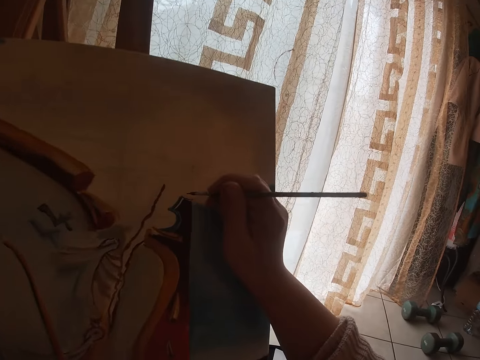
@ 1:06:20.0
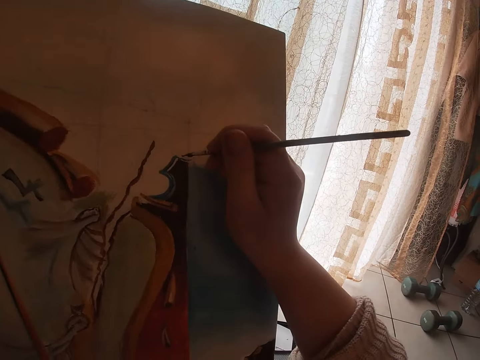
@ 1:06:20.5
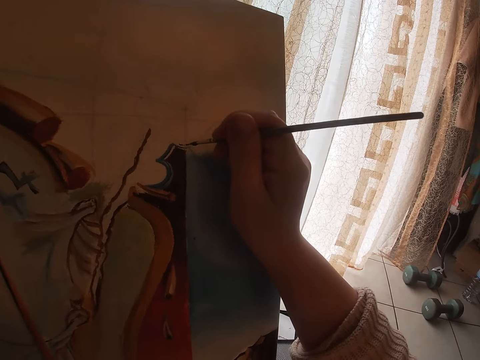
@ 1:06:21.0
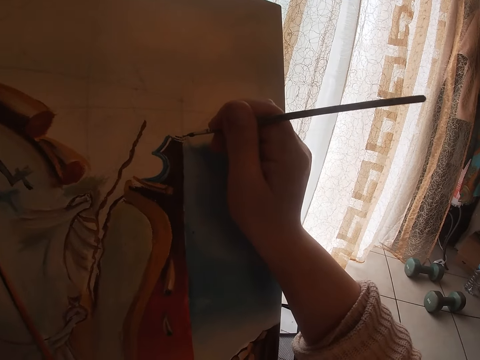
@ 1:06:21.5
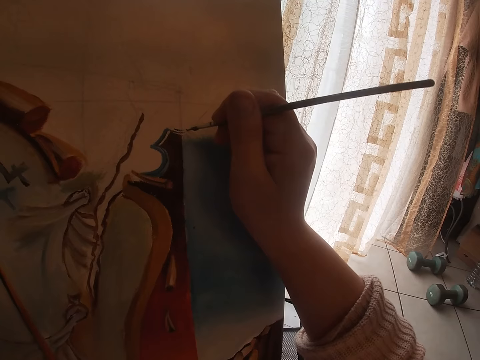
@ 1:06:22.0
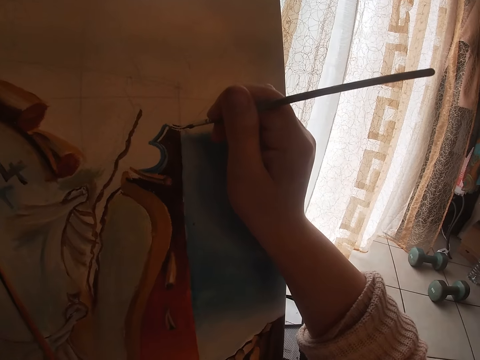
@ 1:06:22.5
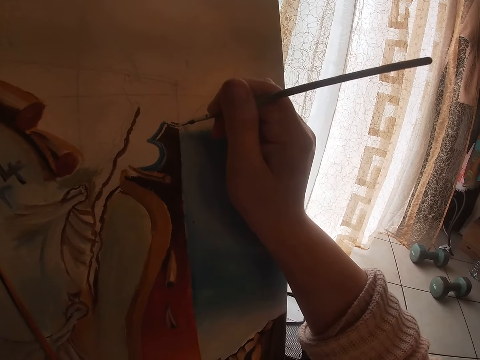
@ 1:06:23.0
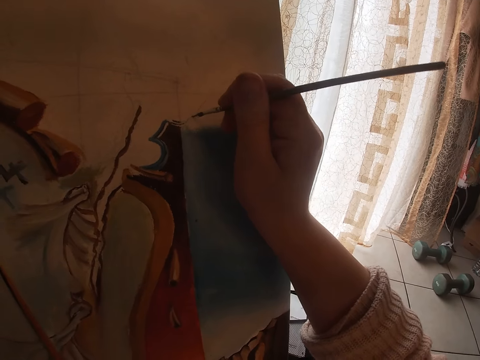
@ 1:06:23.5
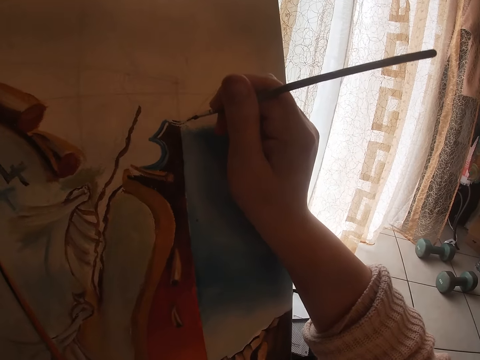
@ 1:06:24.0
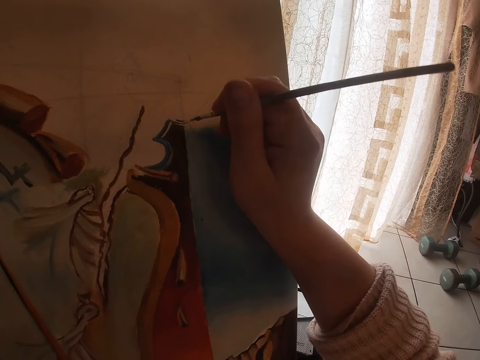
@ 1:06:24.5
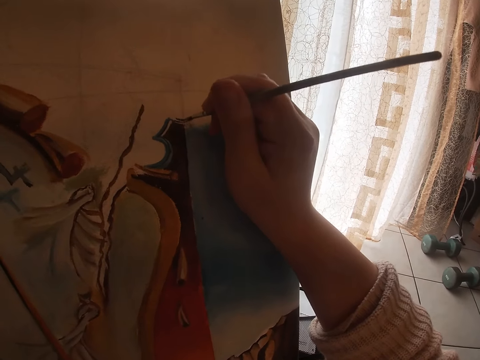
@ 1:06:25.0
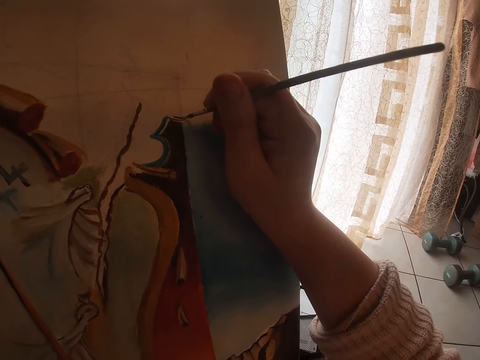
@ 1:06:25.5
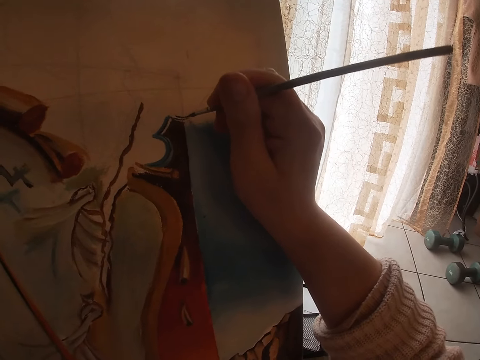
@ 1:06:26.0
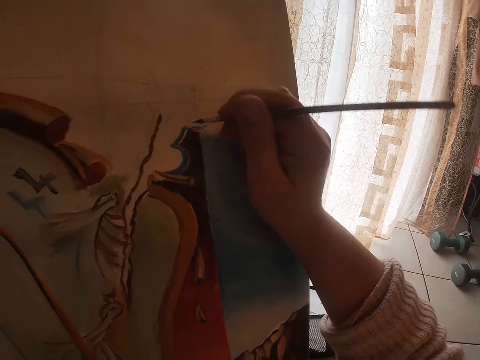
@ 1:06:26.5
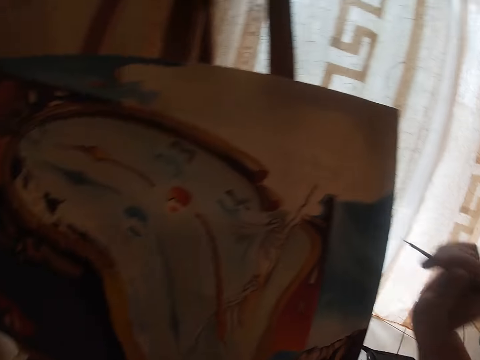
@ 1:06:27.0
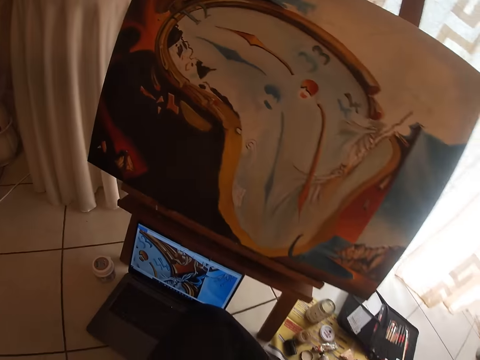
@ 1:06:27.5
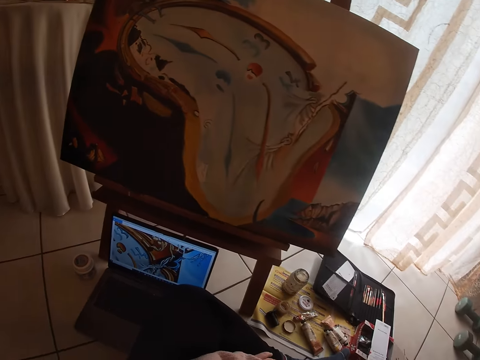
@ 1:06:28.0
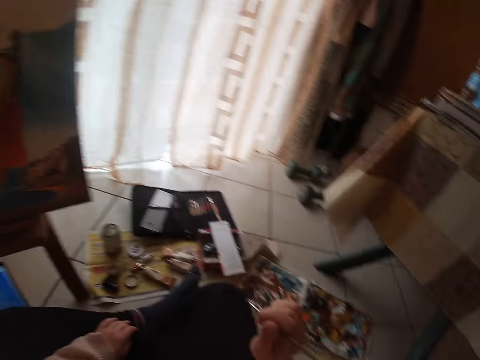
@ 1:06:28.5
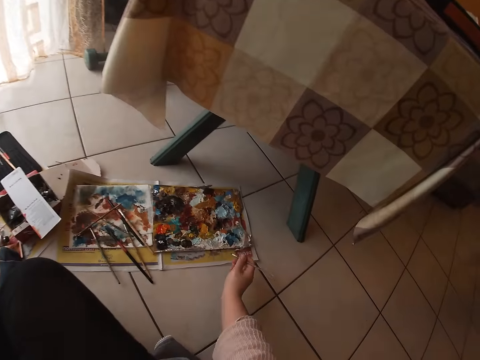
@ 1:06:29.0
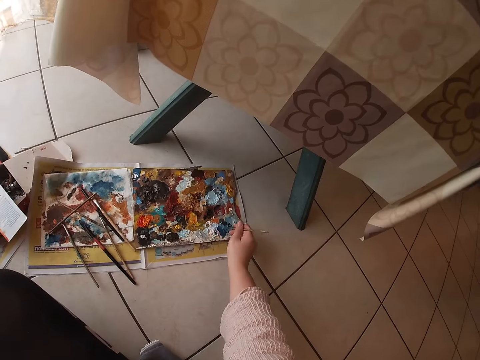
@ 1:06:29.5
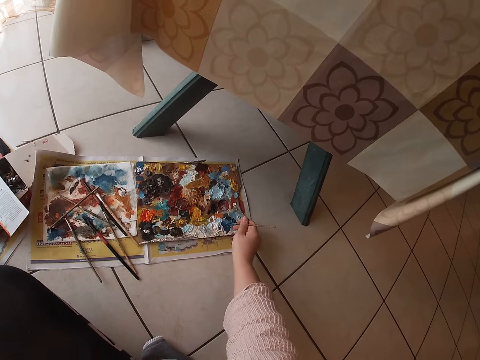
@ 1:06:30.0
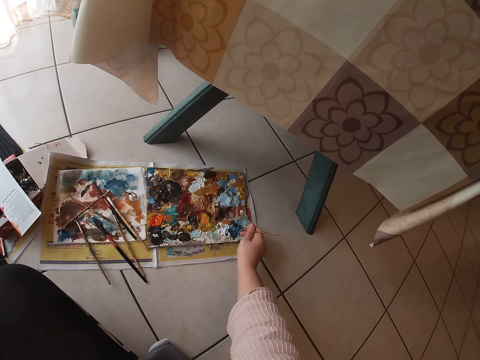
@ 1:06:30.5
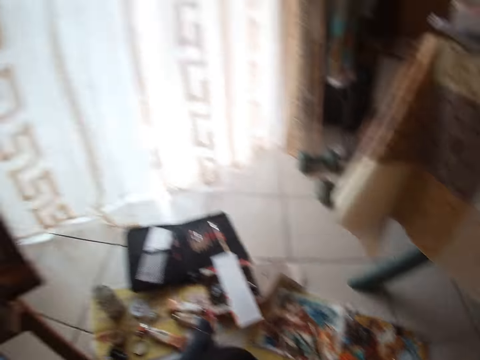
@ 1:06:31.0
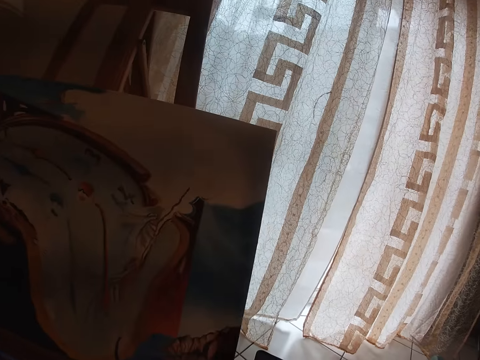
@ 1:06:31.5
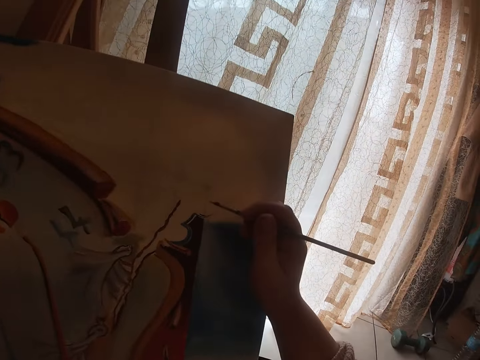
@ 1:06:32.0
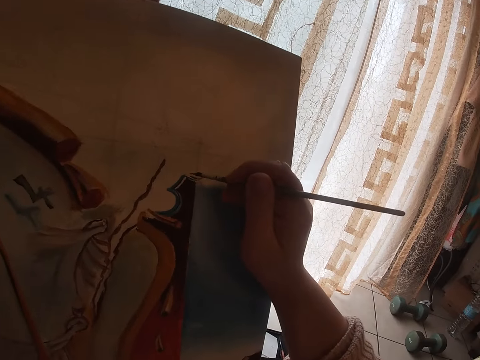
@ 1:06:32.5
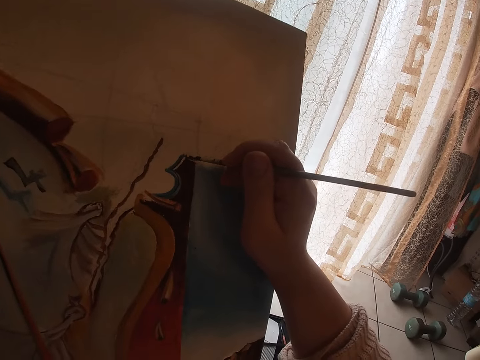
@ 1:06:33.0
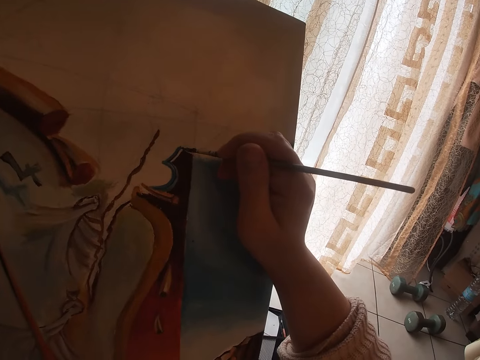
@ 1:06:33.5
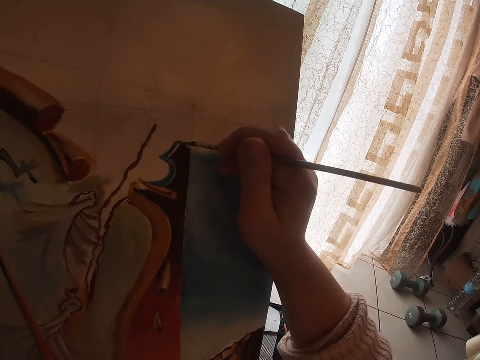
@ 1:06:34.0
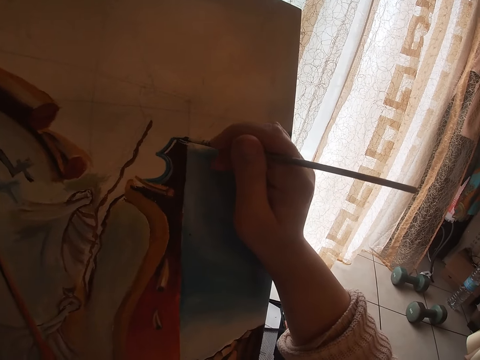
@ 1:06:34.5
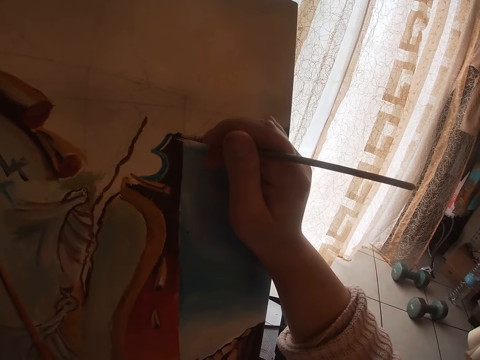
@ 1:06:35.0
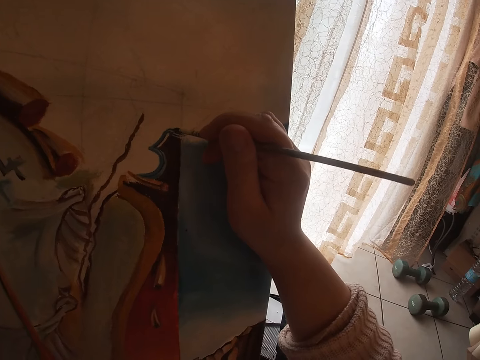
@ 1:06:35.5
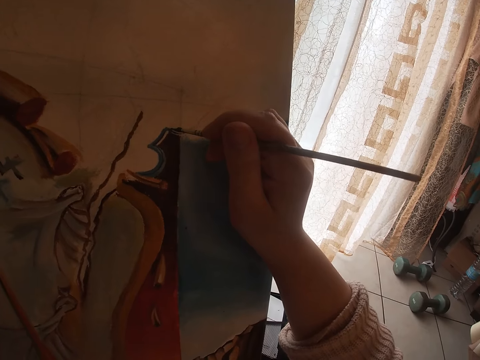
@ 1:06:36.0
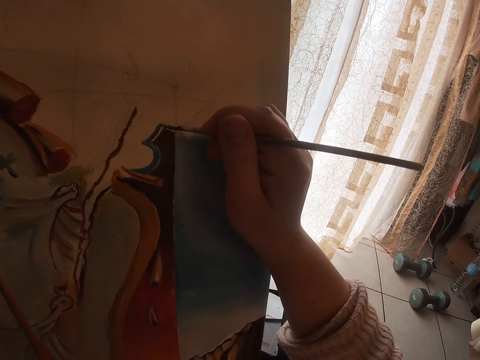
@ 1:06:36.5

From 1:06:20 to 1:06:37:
The camera wearer paints the painting on the canvas using the paintbrush in his right hand. He looks at the painting. He looks toward the computer on the floor. He scoops some paint from the paint palette. He touches the paint on the palette with the brush. He paints the painting on the canvas using the paintbrush in his right hand.

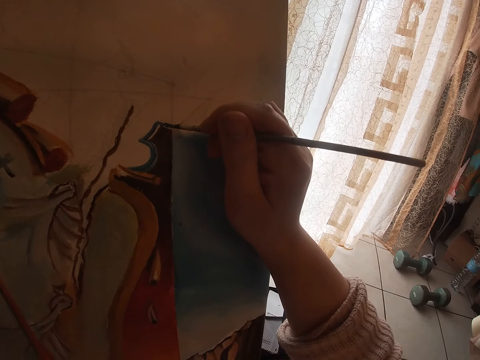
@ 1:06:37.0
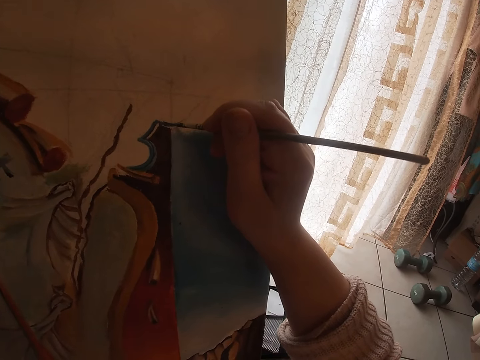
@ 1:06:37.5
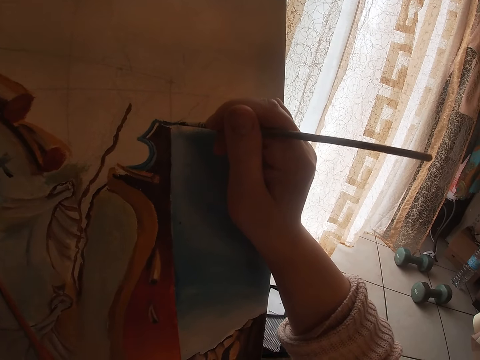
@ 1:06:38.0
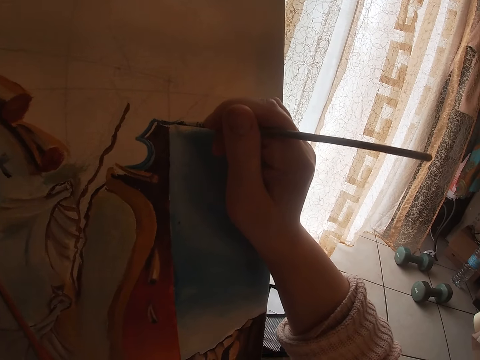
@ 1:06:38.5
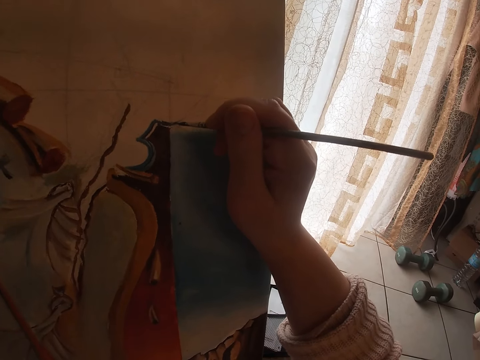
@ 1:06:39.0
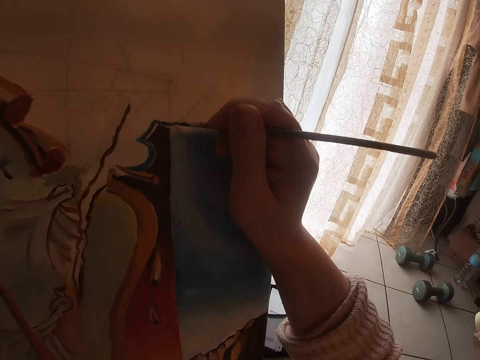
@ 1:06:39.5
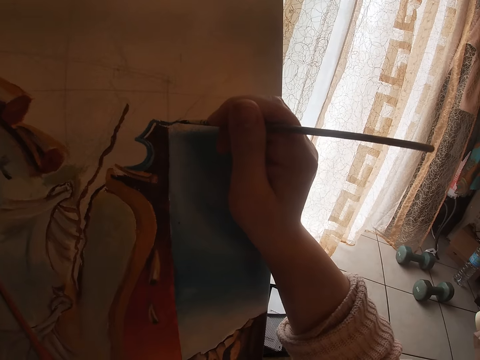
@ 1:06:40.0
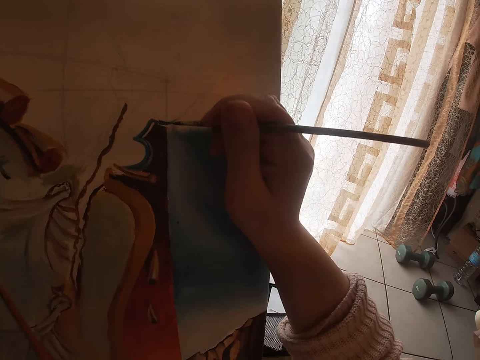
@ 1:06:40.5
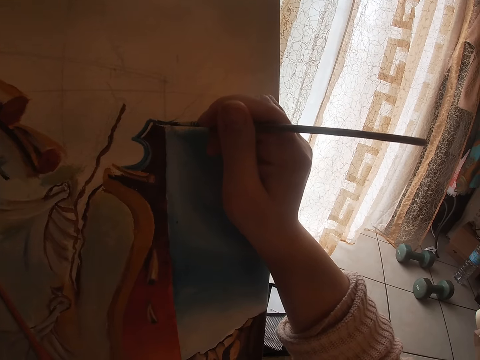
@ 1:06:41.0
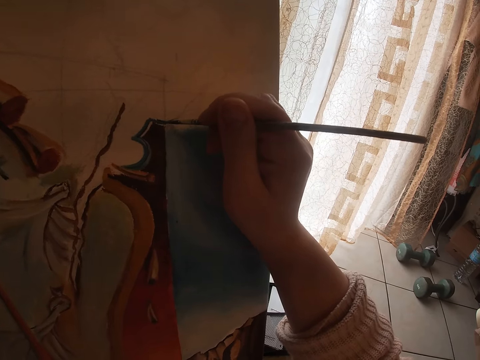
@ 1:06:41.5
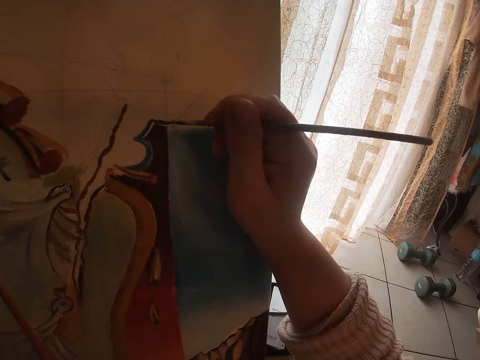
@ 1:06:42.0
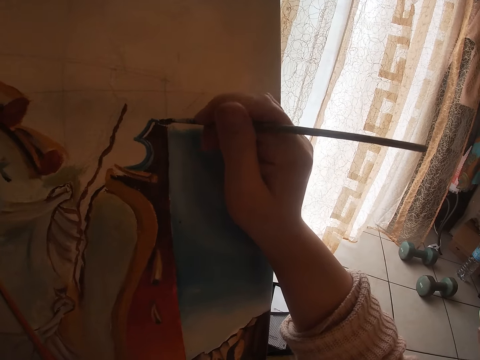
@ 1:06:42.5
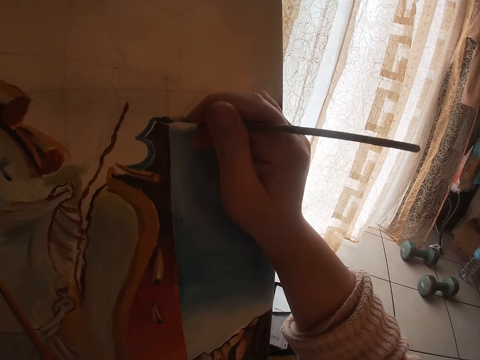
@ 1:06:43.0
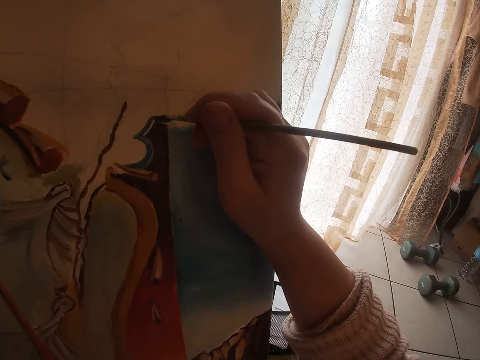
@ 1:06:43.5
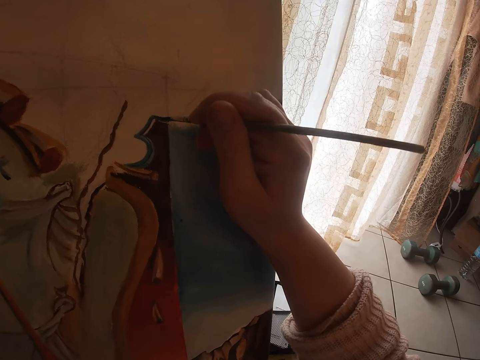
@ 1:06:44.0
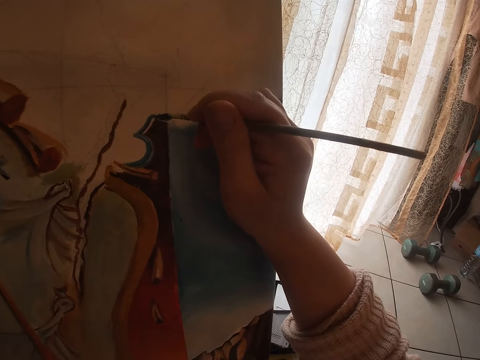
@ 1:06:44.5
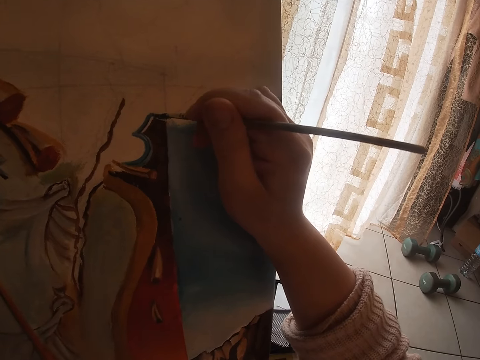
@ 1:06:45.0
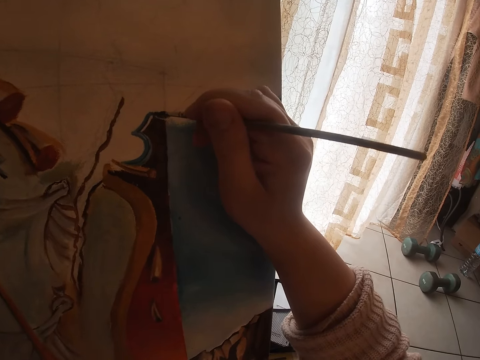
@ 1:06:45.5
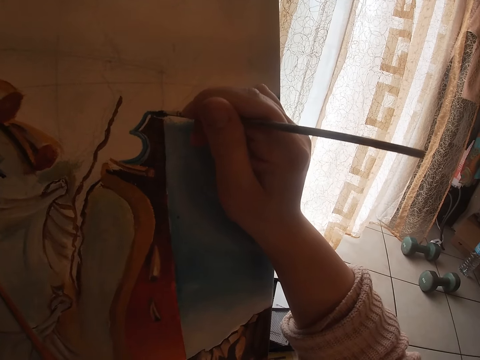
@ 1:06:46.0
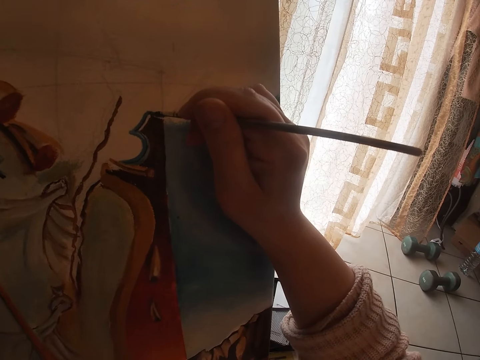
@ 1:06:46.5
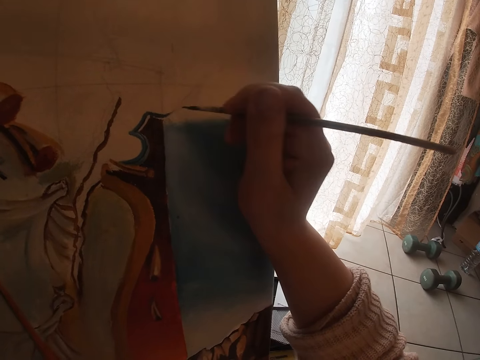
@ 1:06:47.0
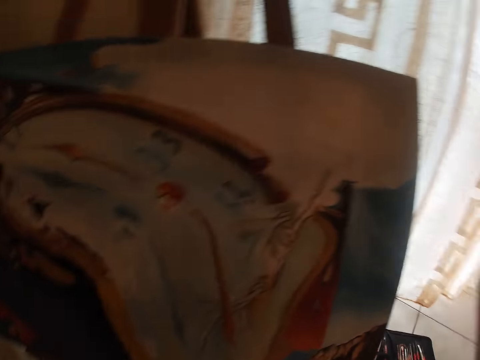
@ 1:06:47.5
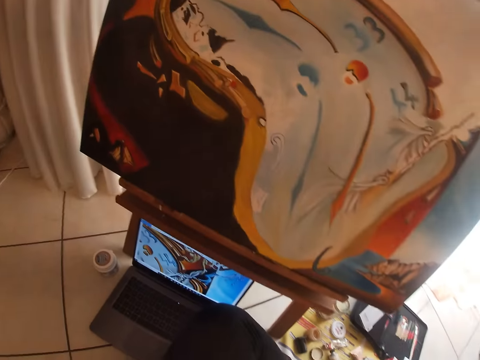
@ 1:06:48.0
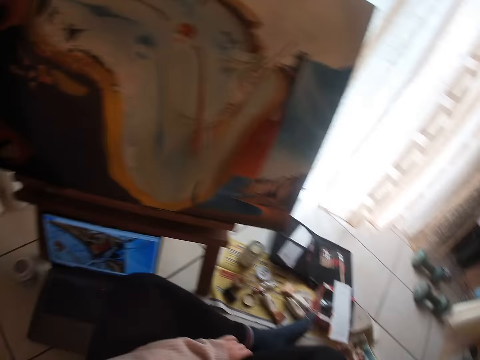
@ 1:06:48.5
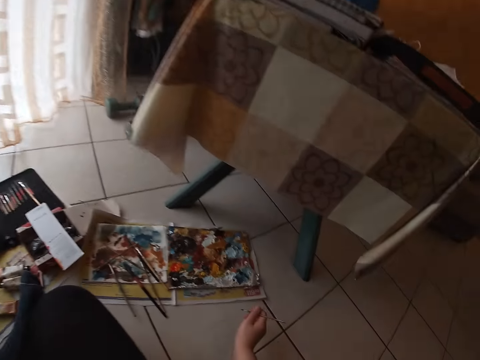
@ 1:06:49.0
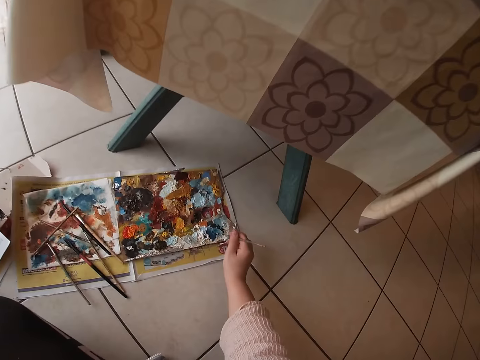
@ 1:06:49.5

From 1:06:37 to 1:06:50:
The camera wearer looks at the painting. They look toward the computer on the floor.
